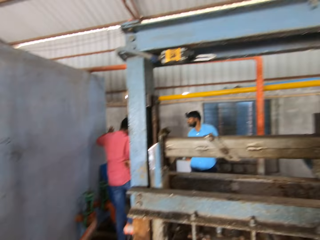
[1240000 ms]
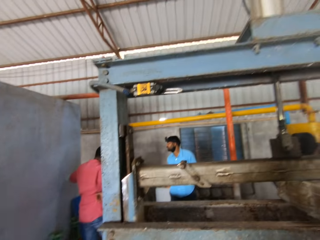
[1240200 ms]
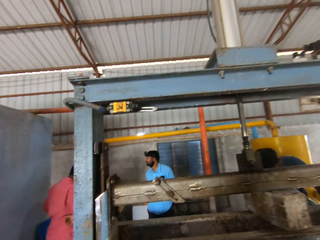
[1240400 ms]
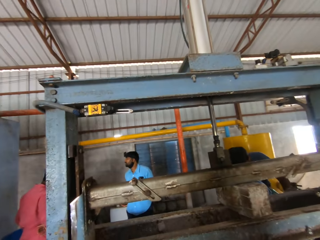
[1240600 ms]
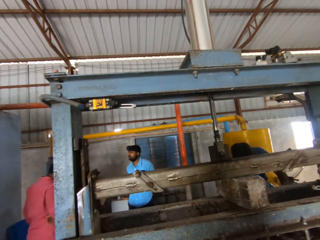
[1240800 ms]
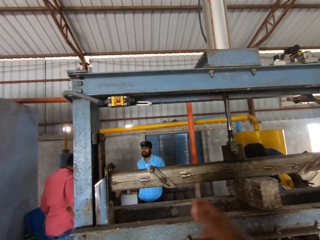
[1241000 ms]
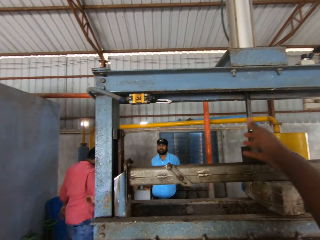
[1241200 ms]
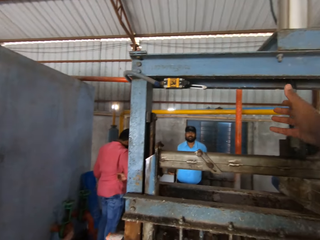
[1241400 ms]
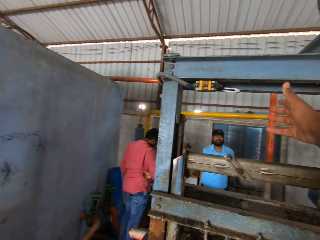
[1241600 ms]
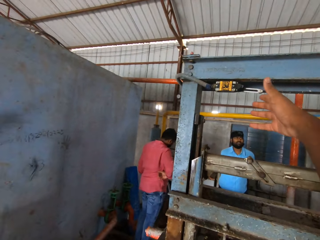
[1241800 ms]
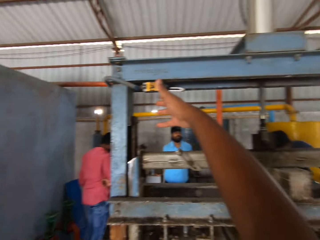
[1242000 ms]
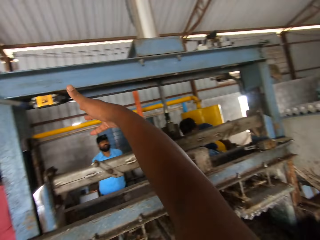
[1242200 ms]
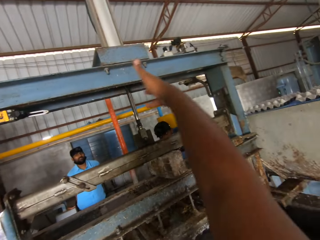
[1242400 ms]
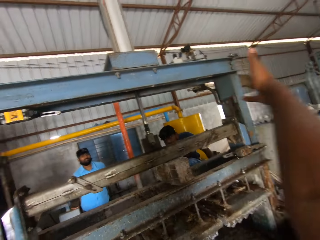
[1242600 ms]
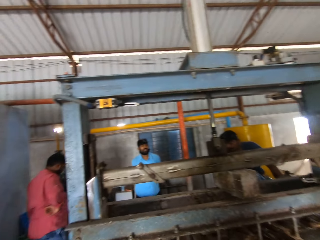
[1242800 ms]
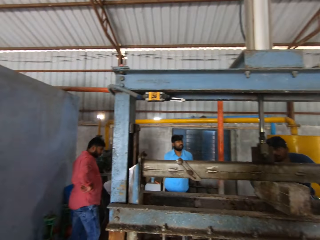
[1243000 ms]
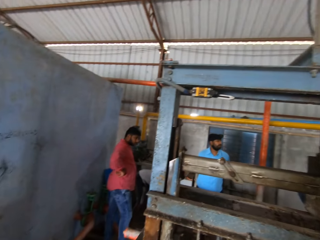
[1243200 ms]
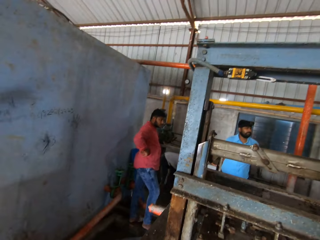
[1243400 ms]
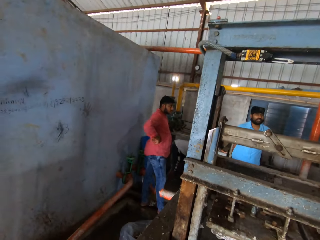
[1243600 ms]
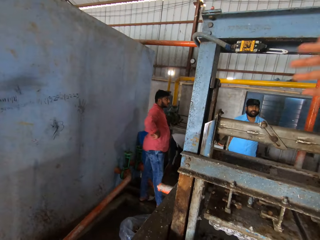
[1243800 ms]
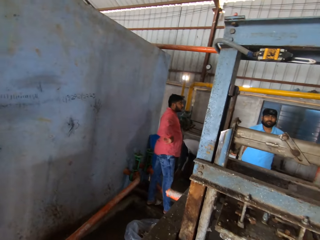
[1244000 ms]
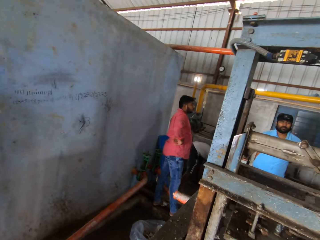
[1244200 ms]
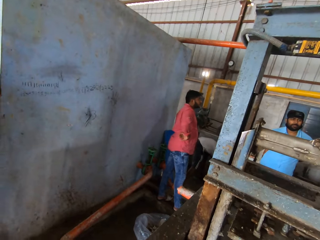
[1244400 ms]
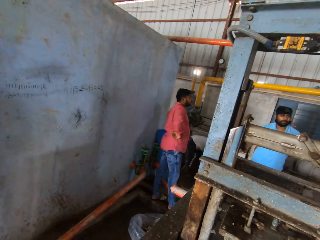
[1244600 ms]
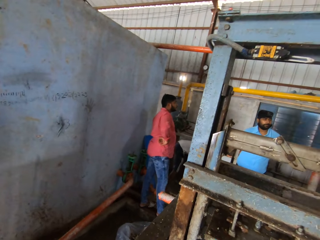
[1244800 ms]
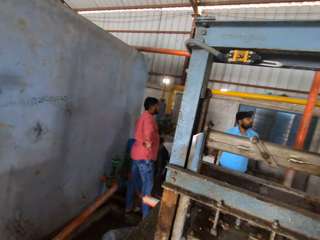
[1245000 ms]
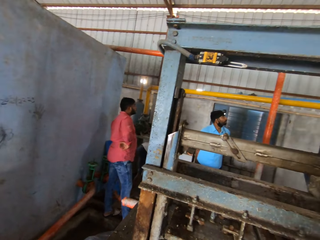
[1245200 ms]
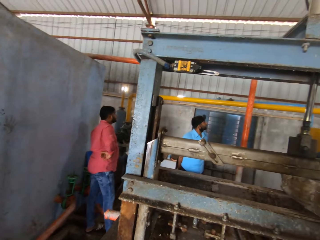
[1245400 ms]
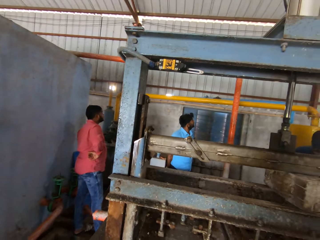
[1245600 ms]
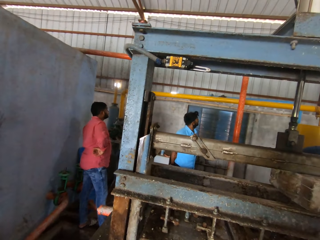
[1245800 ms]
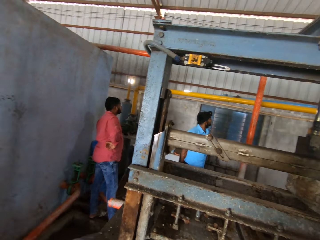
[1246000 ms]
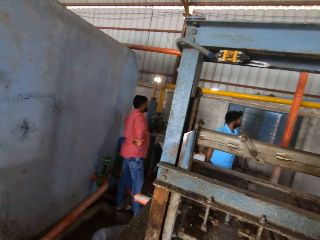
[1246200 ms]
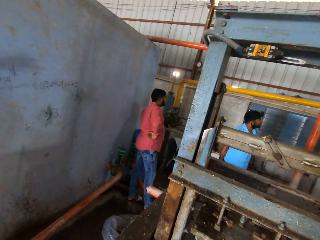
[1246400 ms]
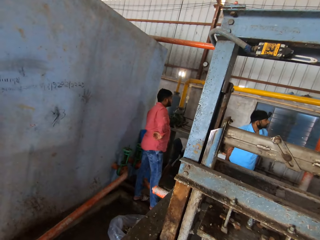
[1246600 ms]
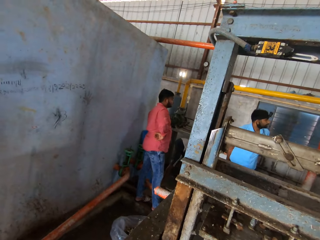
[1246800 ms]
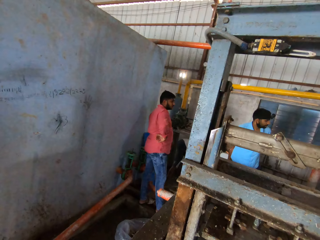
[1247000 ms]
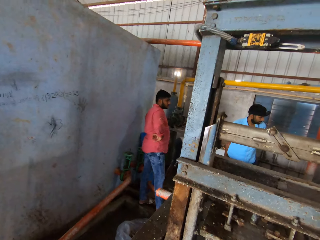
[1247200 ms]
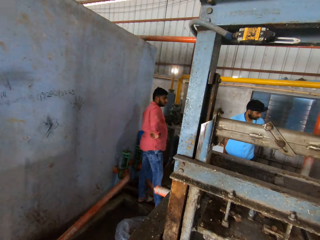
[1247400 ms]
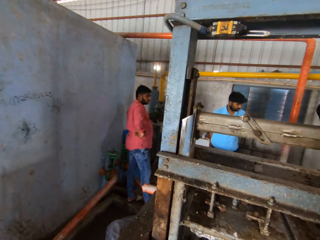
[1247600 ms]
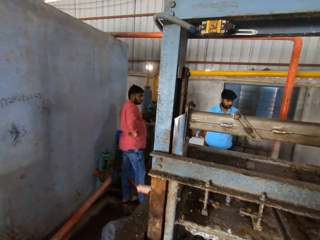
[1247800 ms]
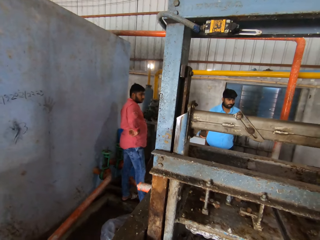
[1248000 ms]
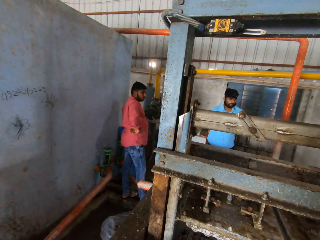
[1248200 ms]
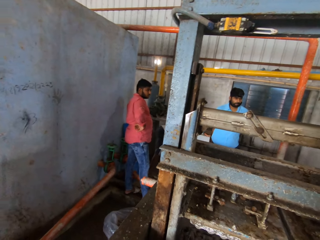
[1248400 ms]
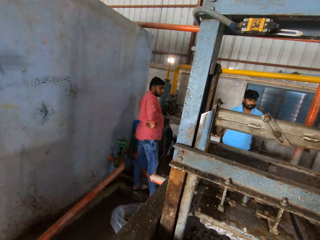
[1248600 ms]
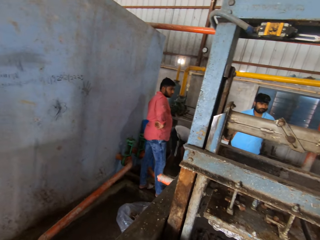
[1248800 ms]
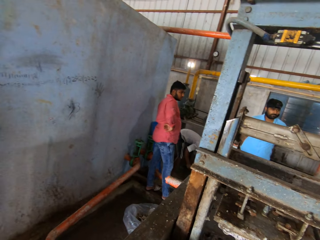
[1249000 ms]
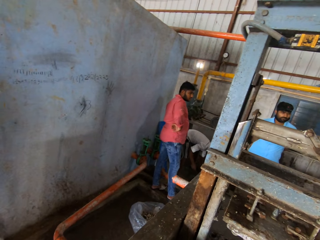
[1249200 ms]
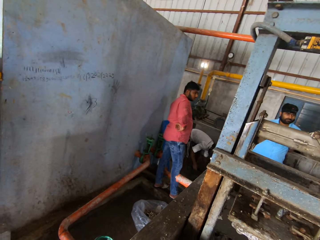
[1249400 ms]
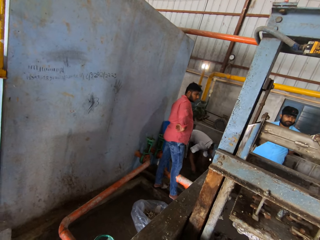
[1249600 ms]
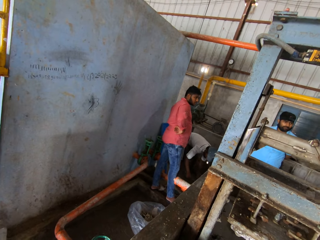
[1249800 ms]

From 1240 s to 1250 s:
The camera wearer lifts his hand. He converses with a man. He illustrates with his hand.

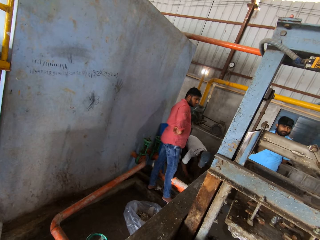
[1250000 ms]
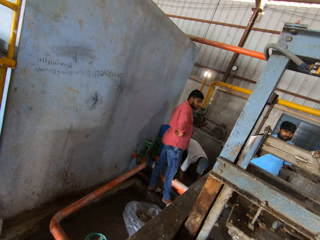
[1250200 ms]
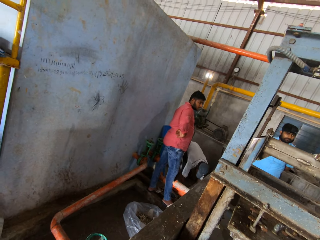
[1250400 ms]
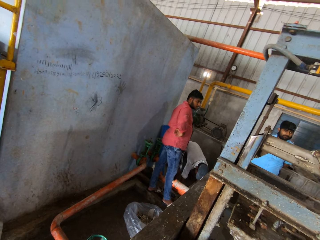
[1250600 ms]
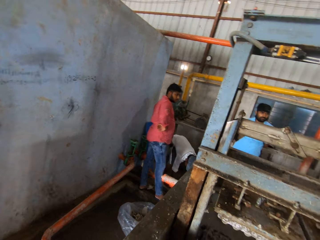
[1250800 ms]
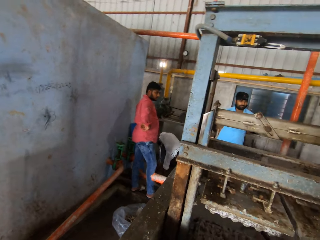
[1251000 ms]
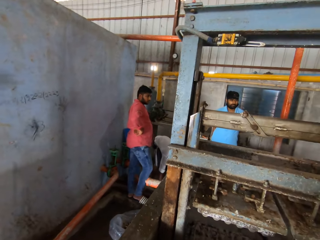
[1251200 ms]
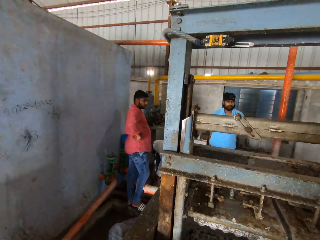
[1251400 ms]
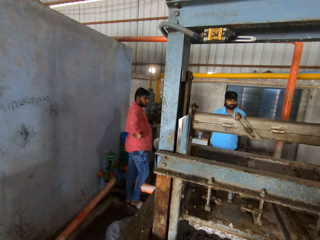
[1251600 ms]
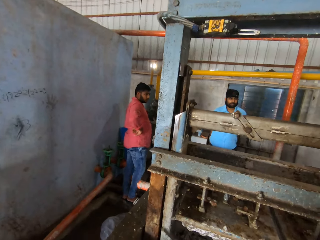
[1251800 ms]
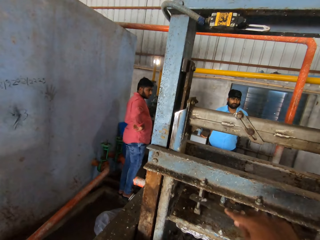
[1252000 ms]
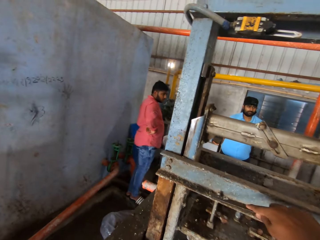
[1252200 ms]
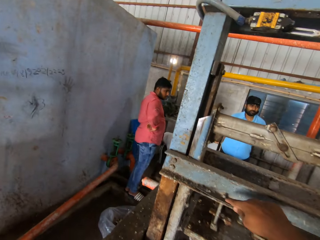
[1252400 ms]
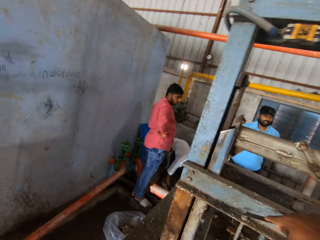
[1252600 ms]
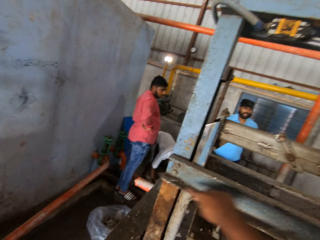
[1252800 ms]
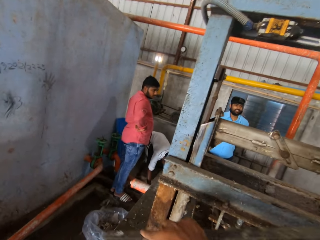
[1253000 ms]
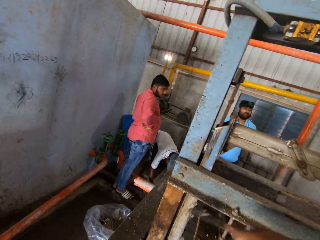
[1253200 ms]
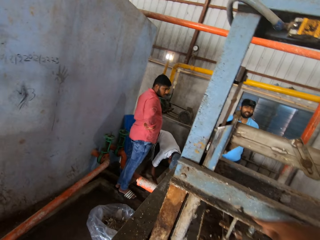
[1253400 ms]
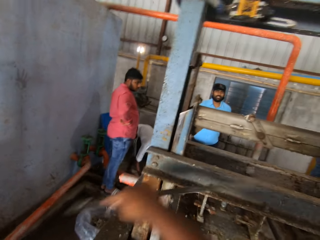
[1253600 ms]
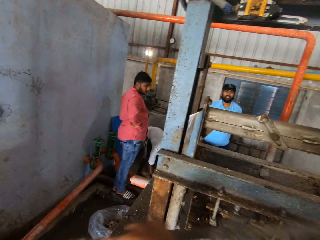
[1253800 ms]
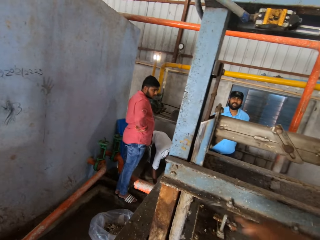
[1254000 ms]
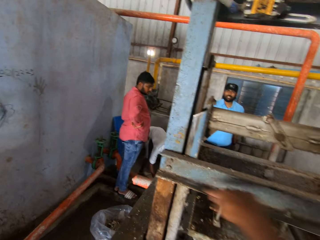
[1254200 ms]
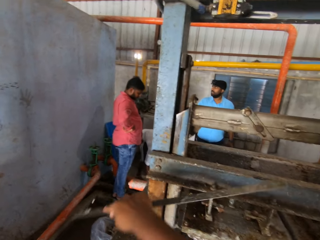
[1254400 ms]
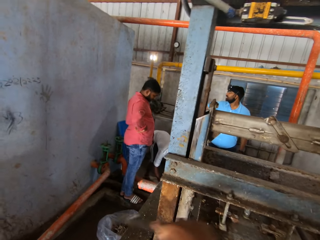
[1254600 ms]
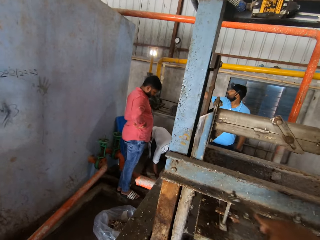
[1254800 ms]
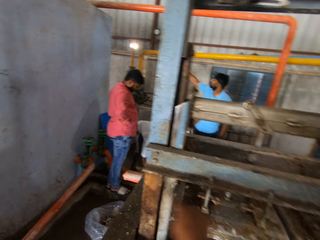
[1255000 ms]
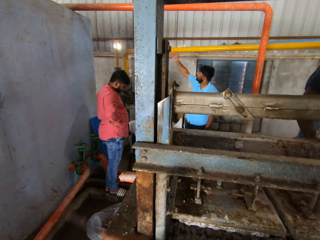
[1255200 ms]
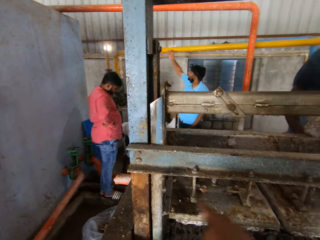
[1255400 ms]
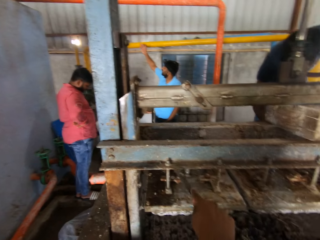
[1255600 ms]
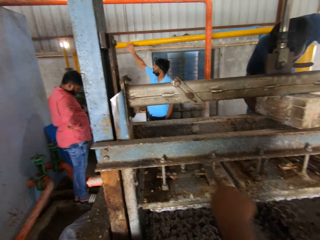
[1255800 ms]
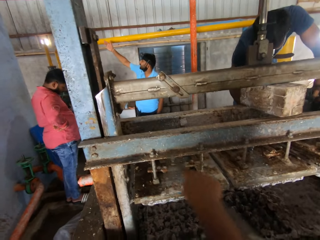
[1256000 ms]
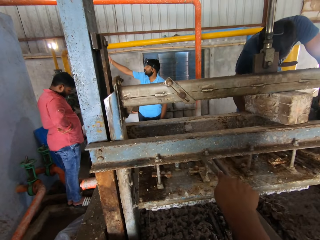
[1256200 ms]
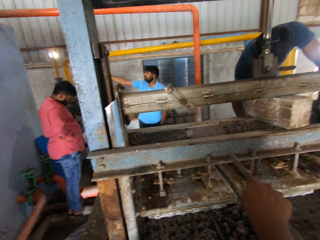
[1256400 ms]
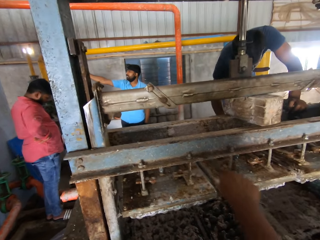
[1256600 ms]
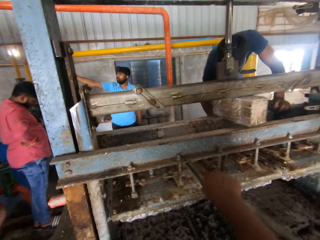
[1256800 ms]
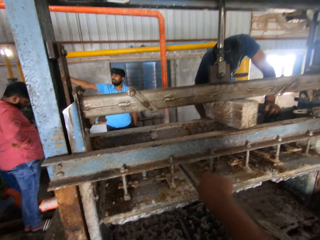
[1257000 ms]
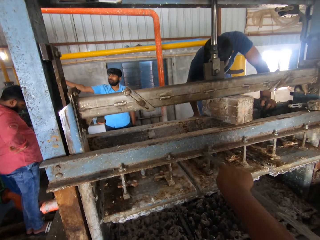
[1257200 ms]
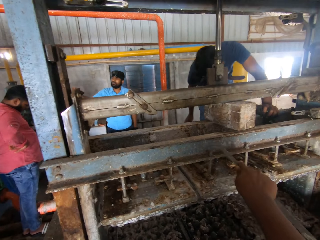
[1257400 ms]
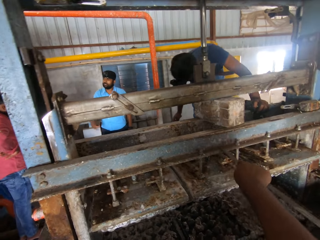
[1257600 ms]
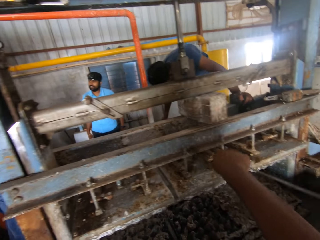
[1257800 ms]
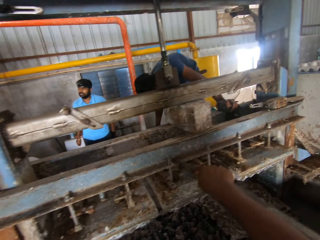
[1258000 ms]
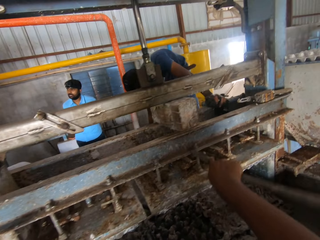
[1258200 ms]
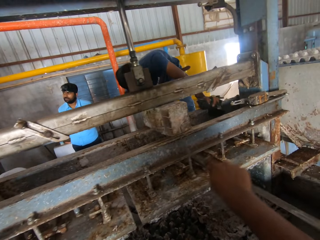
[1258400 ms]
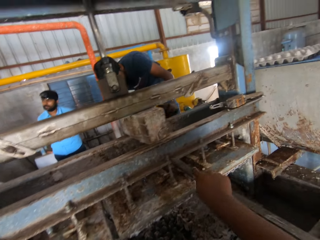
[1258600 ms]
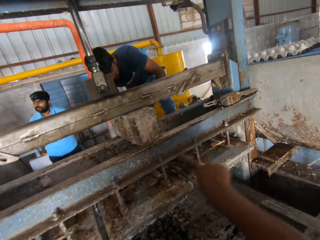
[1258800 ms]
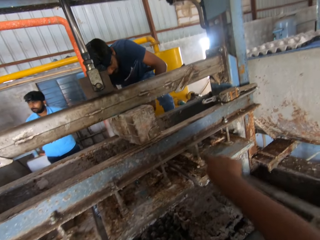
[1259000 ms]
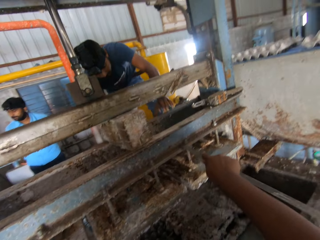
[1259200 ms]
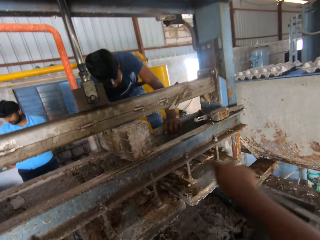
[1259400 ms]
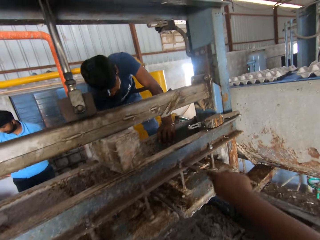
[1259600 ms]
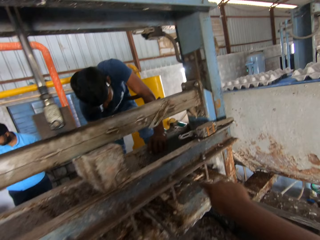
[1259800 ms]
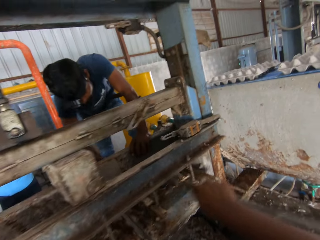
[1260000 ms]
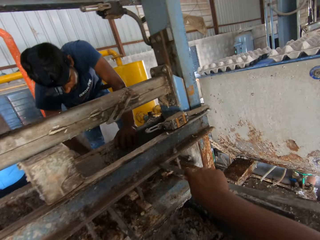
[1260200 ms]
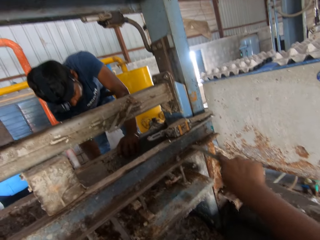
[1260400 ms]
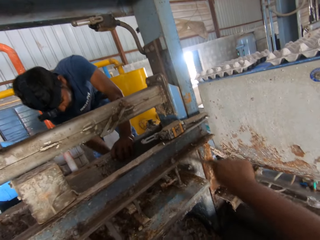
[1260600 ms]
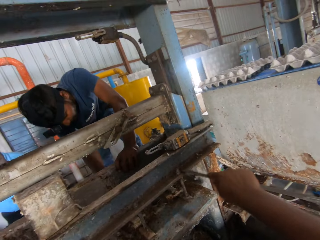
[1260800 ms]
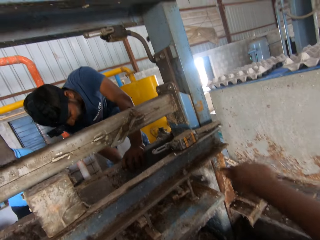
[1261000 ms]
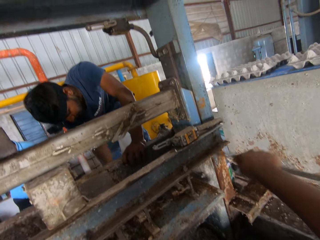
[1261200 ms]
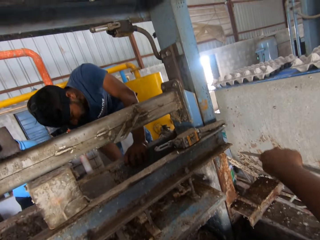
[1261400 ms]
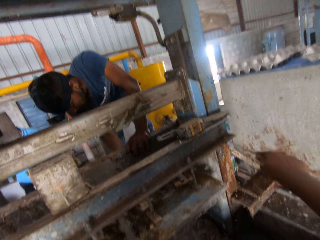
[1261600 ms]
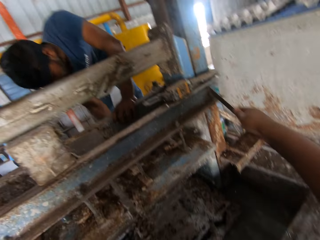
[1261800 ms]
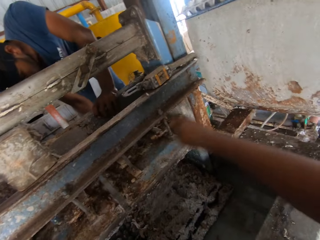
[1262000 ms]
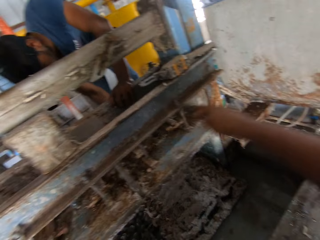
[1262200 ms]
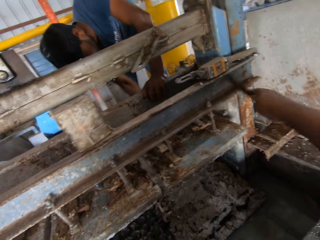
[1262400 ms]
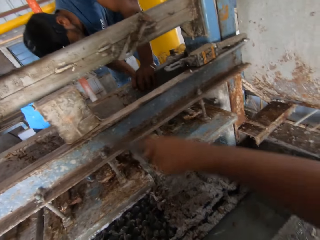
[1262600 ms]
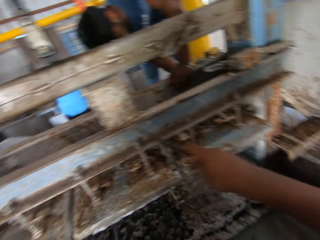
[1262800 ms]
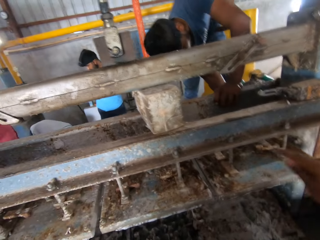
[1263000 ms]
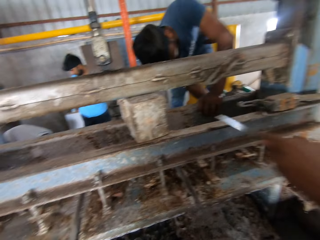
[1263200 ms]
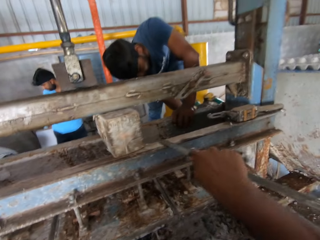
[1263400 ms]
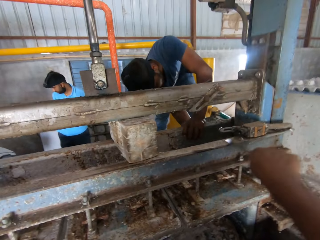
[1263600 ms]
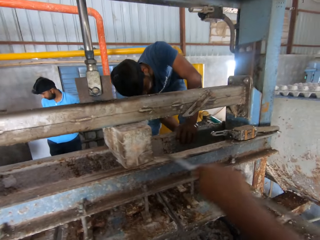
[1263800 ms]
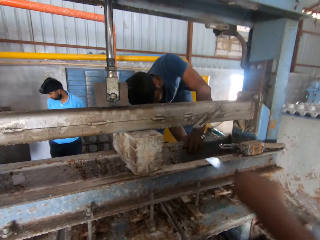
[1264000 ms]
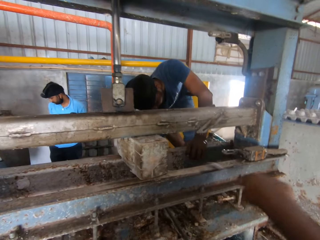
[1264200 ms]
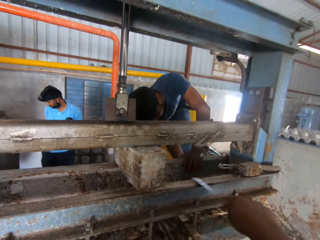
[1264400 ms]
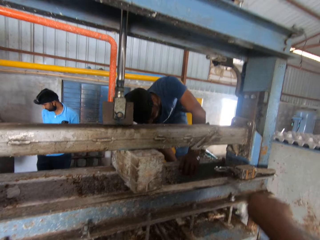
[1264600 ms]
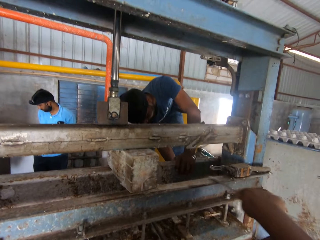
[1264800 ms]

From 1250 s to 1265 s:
The camera wearer rubs the machine with the metal. A man wipes the machine with a cloth.
